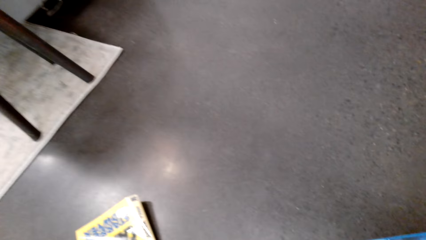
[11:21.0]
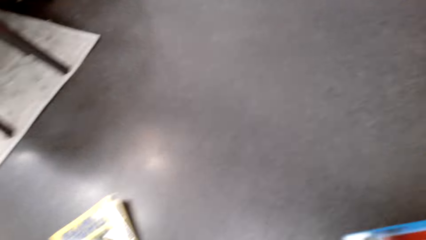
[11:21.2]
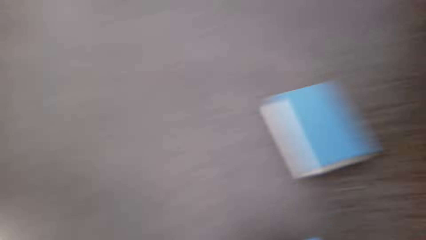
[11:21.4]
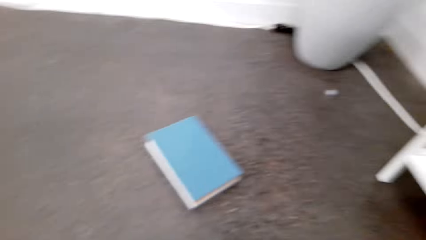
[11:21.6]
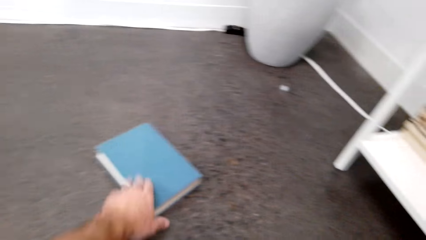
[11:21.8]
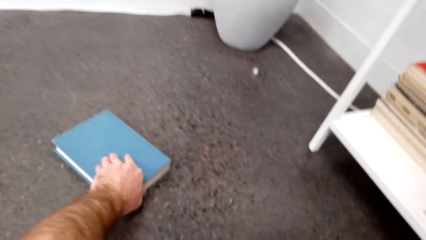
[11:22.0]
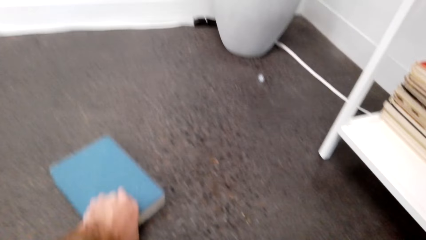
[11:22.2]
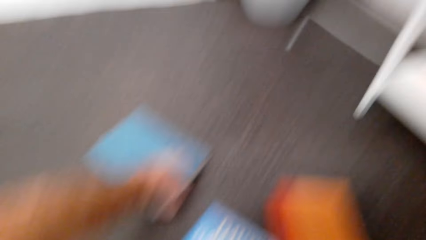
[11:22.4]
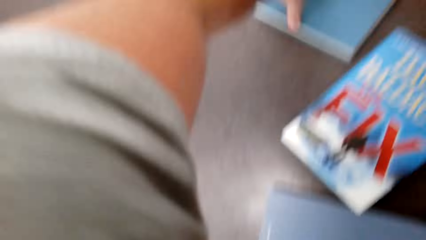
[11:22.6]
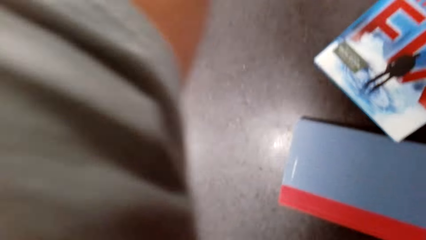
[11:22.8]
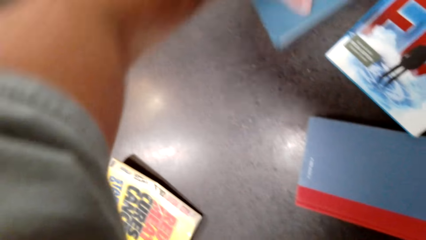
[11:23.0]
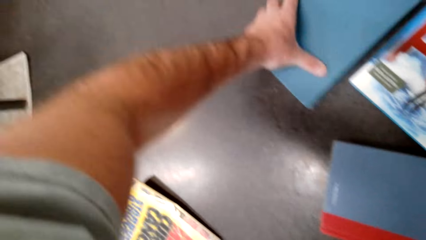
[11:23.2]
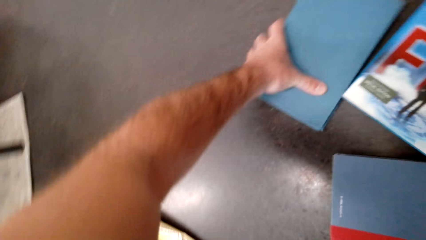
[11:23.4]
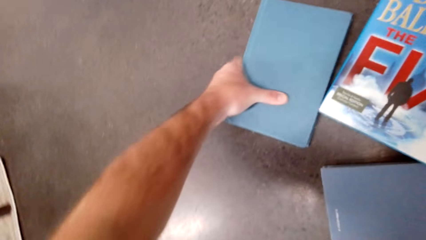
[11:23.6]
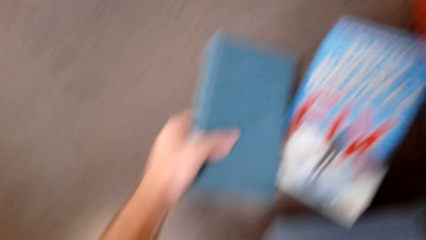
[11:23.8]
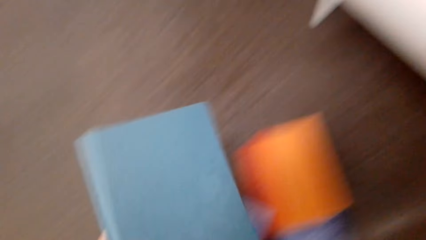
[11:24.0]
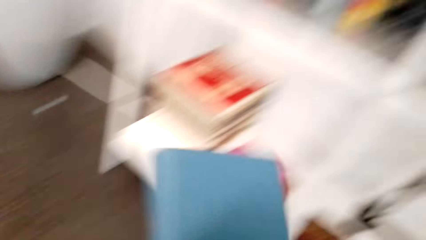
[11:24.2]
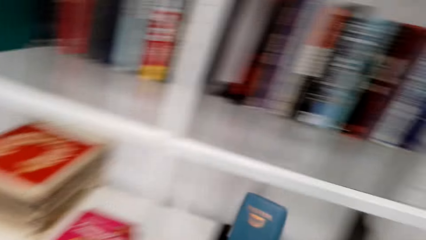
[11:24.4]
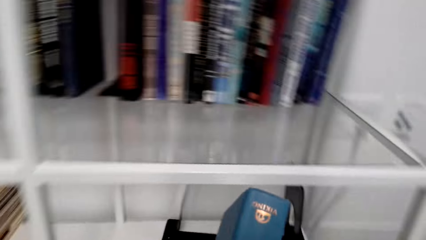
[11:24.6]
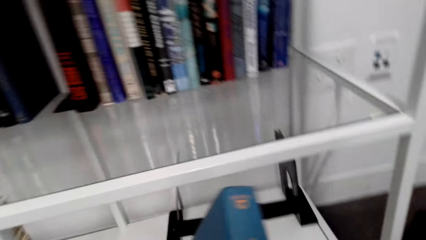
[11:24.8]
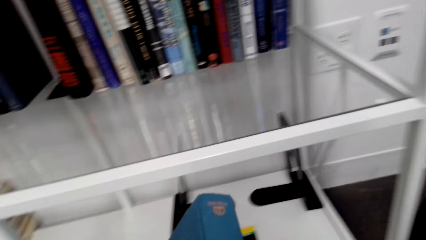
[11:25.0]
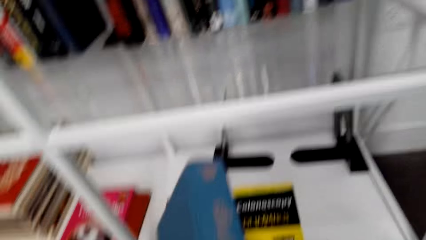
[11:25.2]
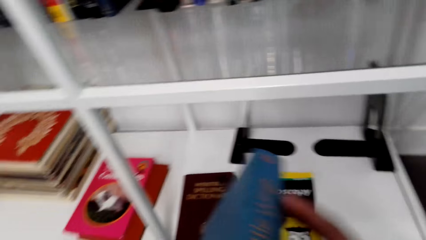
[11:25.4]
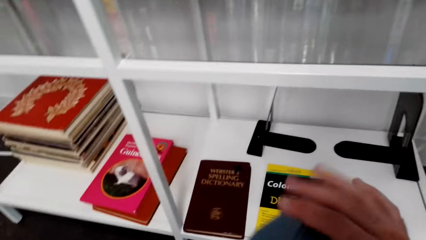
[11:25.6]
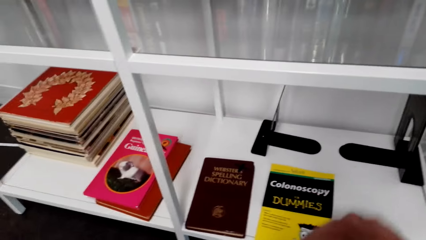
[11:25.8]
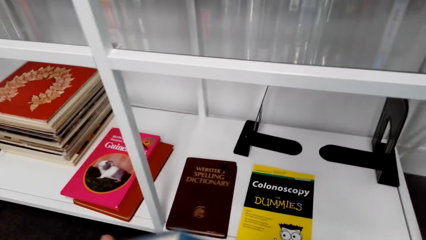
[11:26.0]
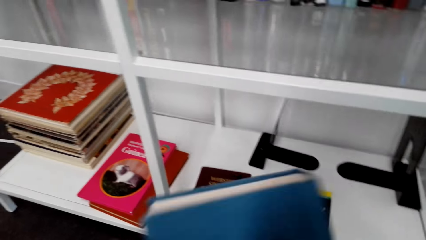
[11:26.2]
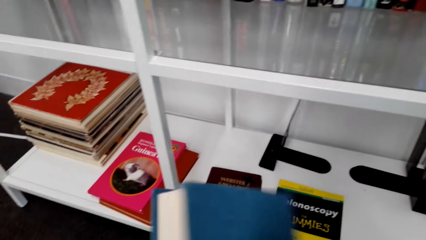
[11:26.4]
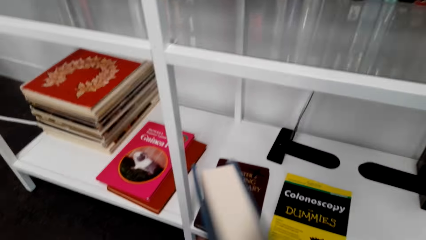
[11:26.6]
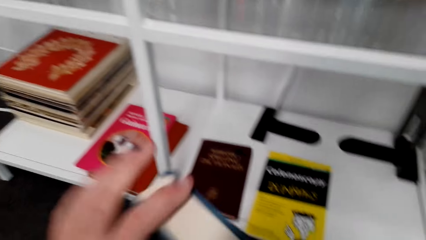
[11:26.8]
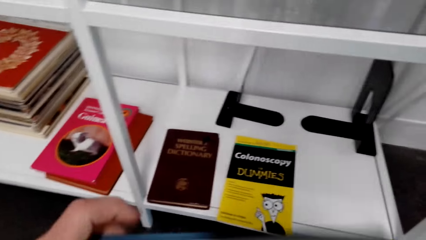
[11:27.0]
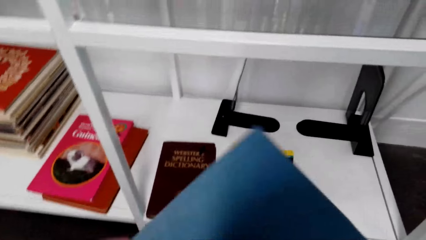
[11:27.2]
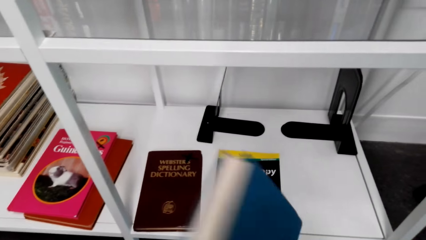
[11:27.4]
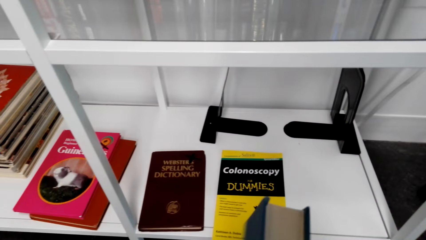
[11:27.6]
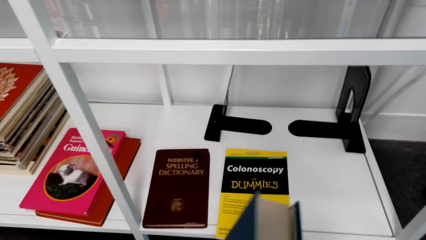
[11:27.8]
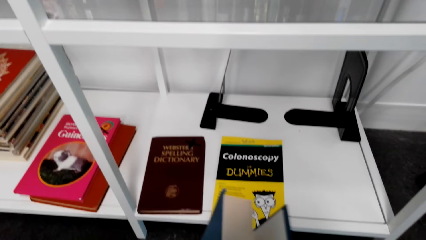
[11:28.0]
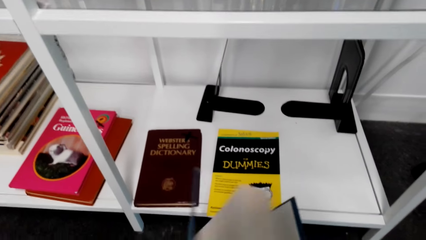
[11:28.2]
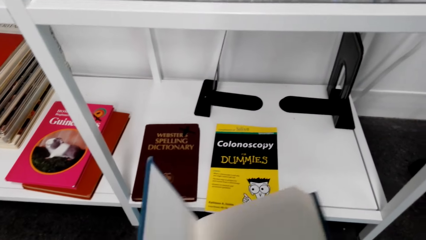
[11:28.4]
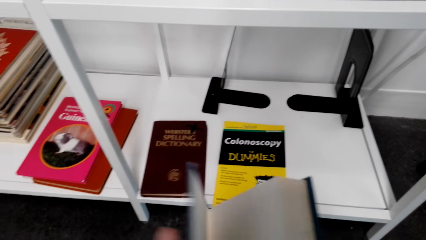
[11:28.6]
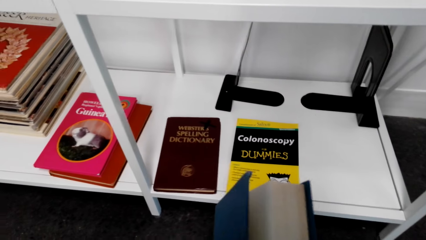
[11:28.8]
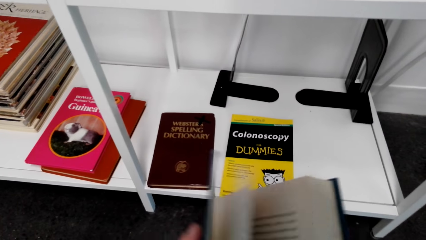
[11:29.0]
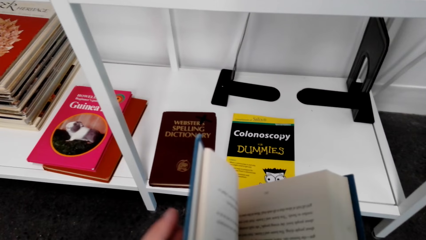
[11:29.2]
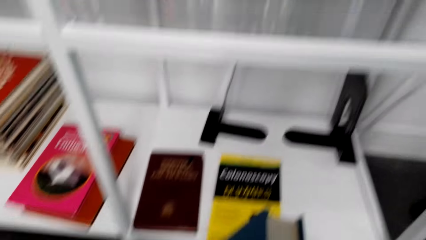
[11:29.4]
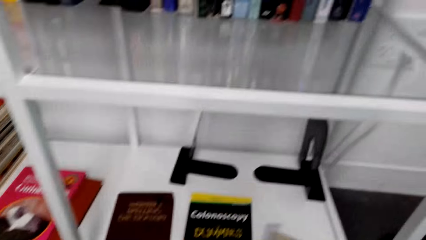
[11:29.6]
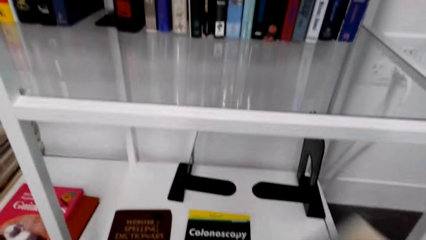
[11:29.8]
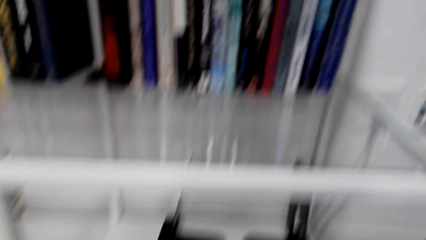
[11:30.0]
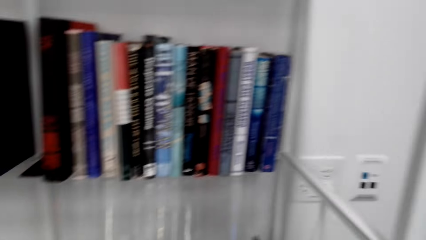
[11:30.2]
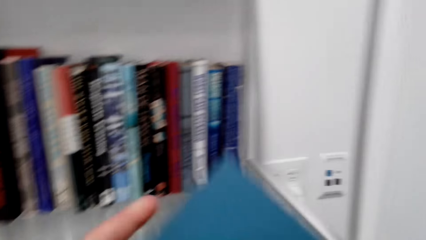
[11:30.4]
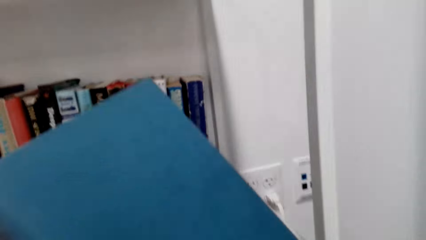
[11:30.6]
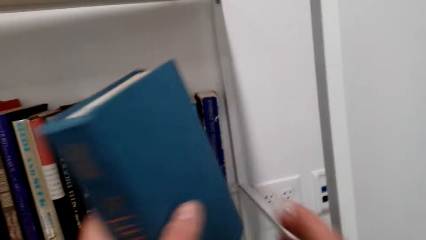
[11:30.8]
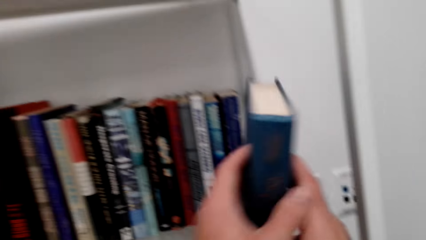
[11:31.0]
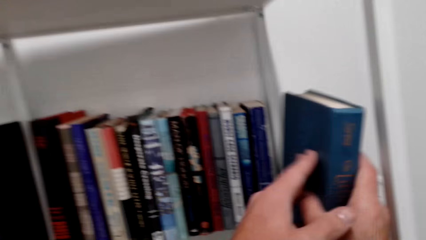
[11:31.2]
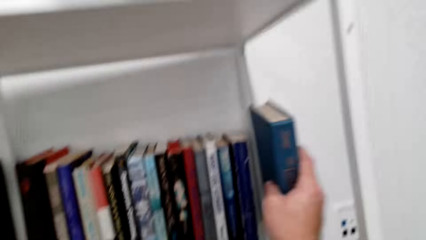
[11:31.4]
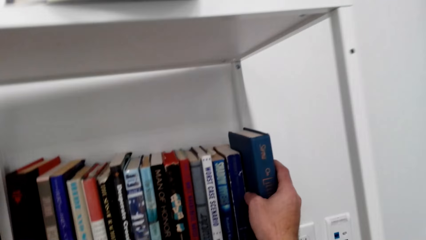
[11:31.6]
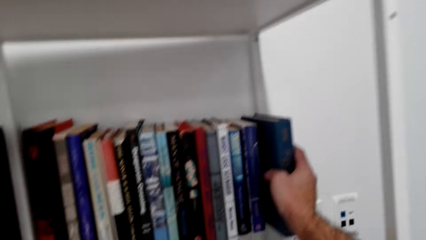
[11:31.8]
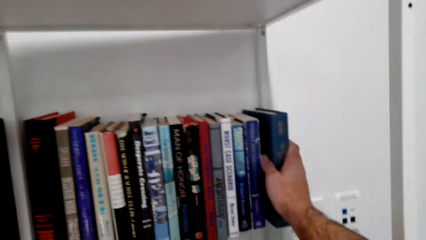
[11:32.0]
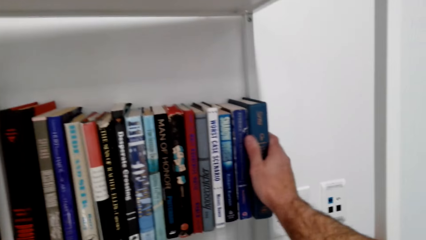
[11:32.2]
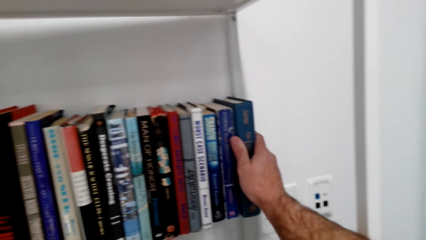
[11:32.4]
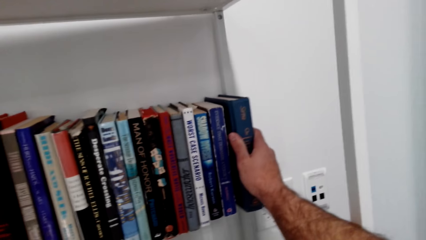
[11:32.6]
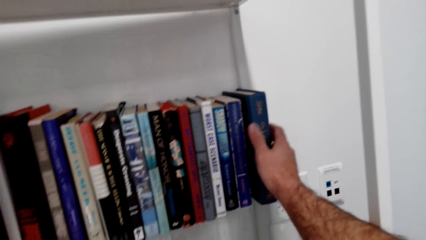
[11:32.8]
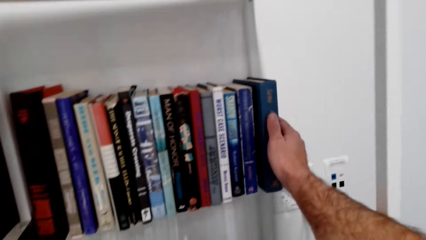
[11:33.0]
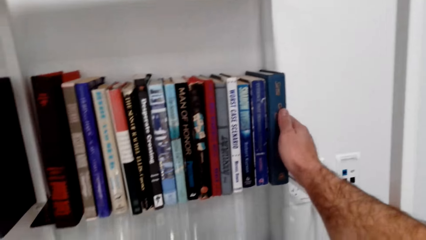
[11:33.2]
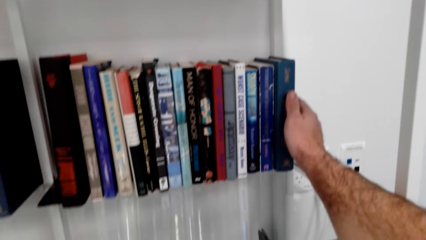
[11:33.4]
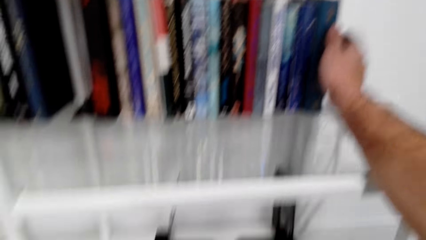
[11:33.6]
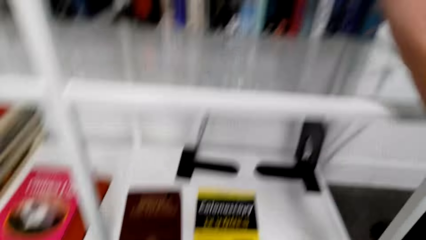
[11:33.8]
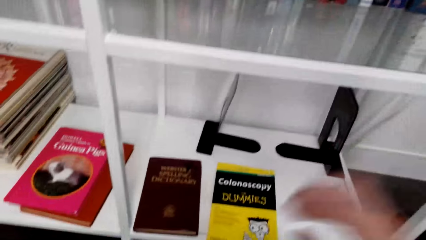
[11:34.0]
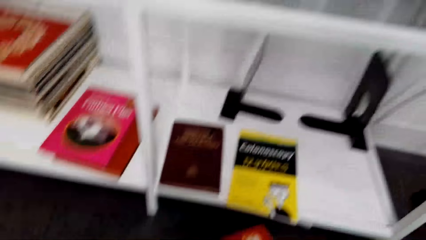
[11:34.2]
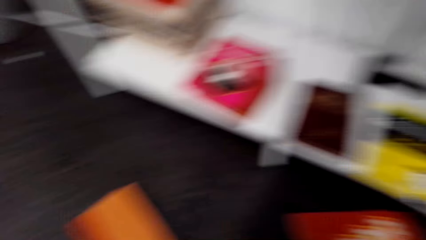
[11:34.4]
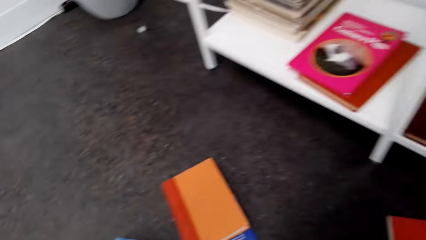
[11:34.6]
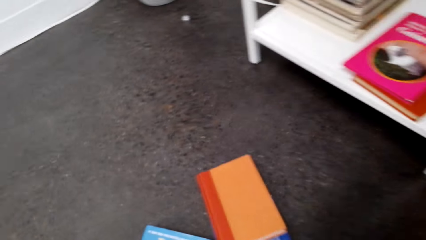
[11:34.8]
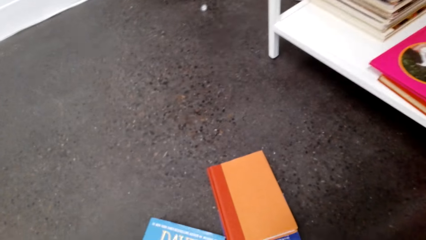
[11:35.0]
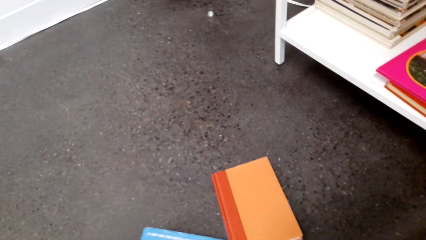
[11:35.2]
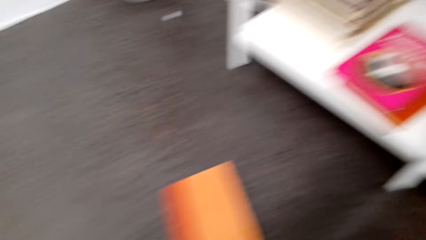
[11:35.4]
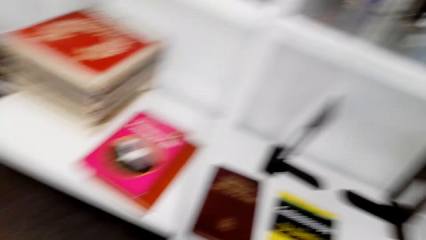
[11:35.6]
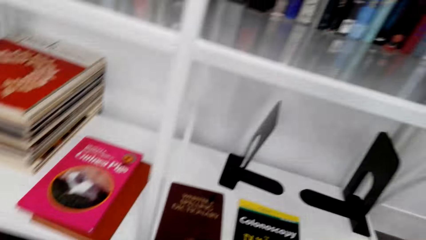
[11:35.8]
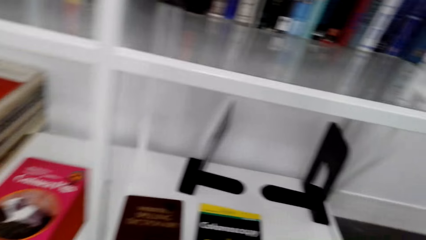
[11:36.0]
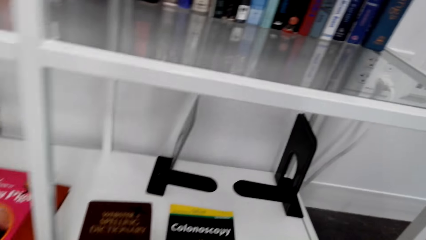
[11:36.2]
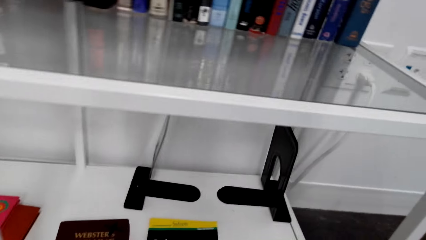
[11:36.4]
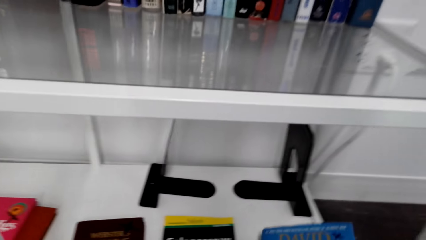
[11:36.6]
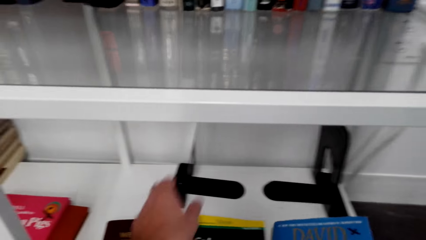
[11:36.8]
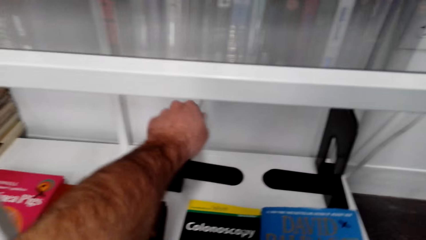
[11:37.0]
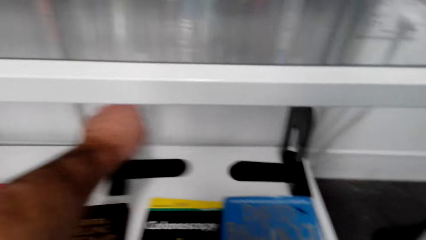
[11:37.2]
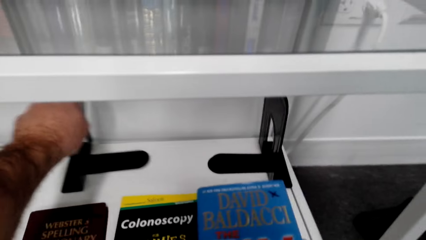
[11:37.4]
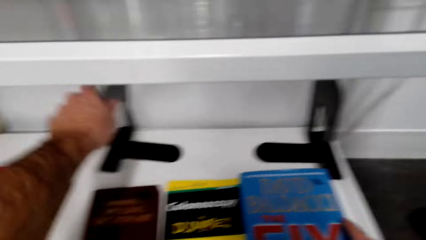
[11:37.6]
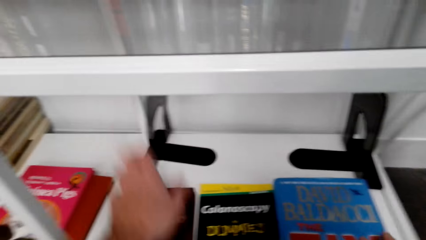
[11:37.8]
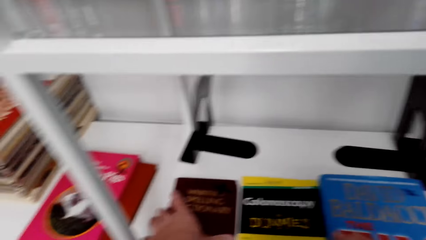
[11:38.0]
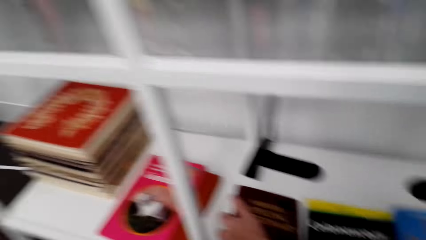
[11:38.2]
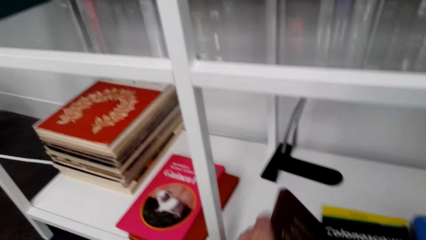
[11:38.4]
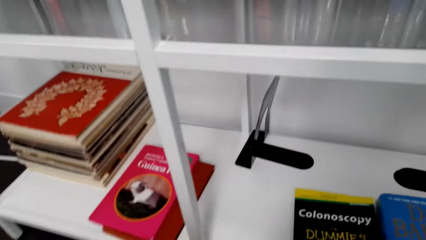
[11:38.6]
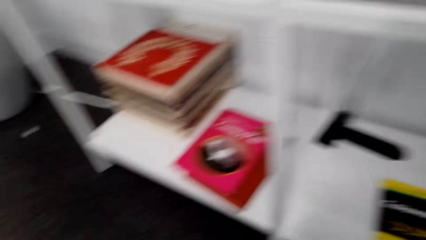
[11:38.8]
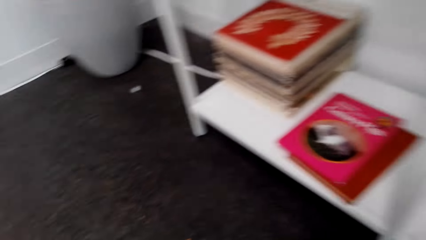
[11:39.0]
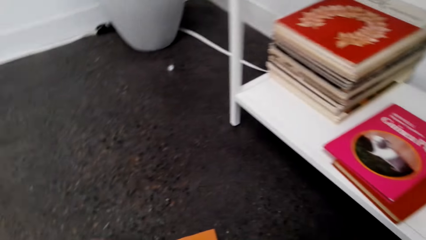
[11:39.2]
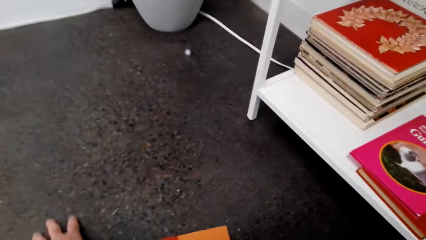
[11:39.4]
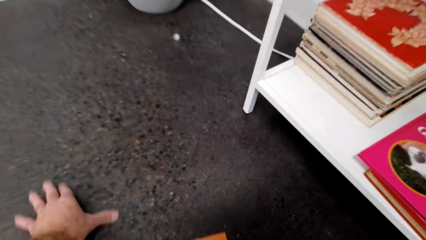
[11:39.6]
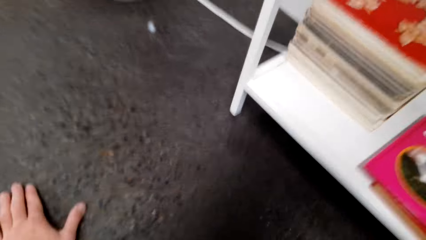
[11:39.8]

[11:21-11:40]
The camera wearer picks a book from the floor. They put the book on the shelf. They move the book organizer. They pick up the book from the shelf.
